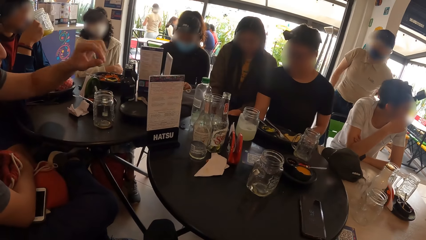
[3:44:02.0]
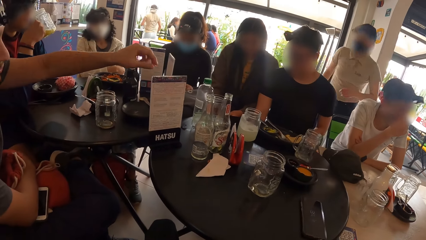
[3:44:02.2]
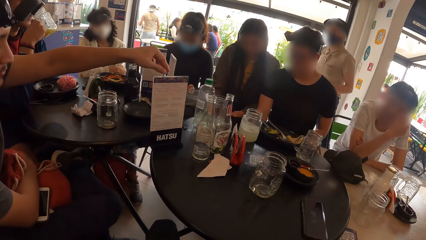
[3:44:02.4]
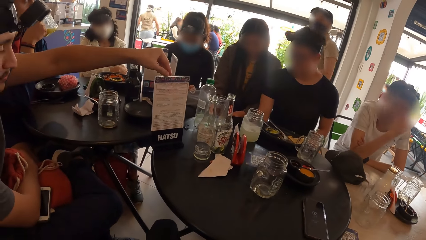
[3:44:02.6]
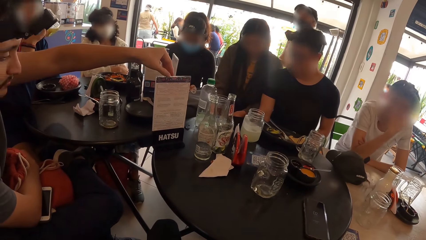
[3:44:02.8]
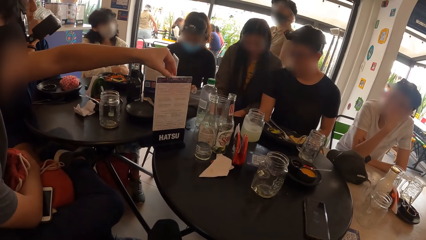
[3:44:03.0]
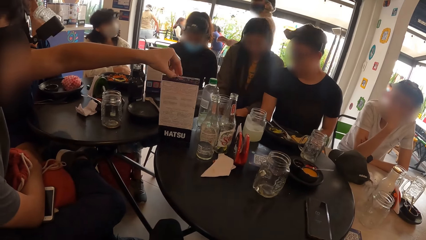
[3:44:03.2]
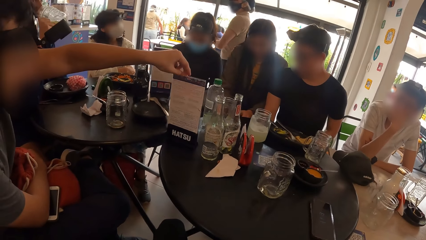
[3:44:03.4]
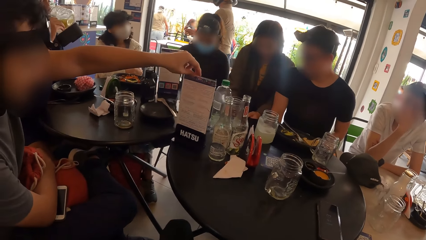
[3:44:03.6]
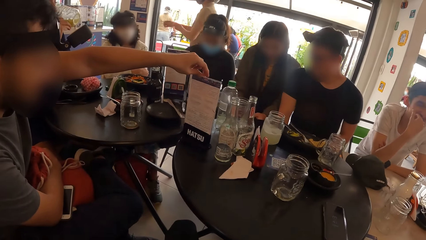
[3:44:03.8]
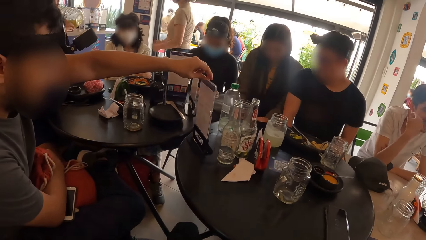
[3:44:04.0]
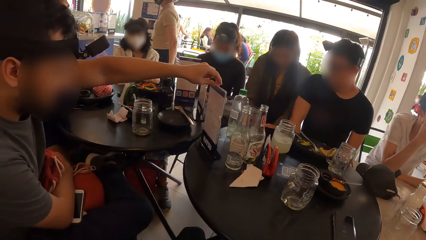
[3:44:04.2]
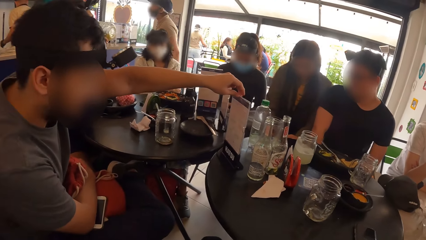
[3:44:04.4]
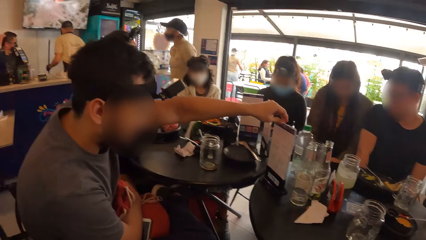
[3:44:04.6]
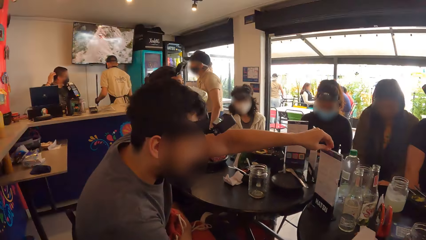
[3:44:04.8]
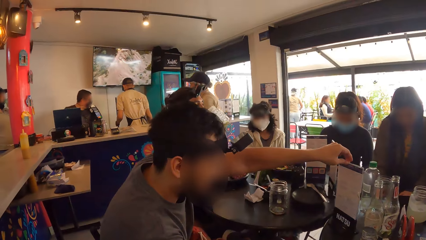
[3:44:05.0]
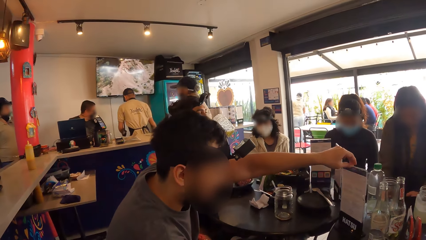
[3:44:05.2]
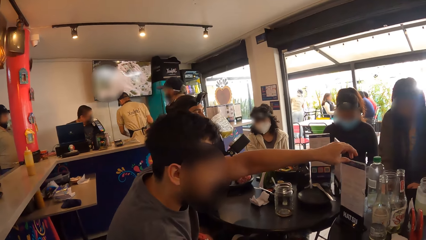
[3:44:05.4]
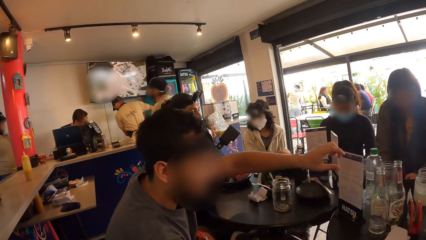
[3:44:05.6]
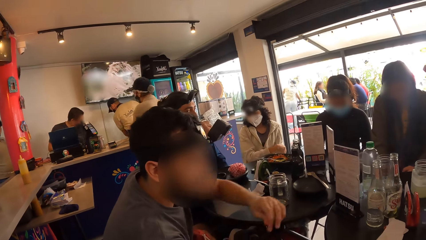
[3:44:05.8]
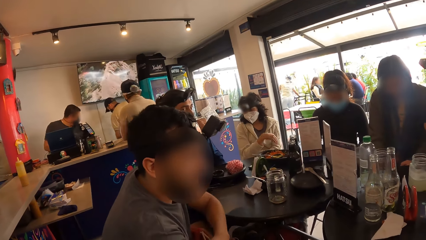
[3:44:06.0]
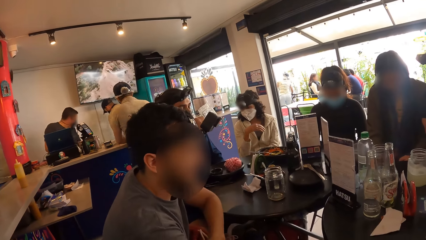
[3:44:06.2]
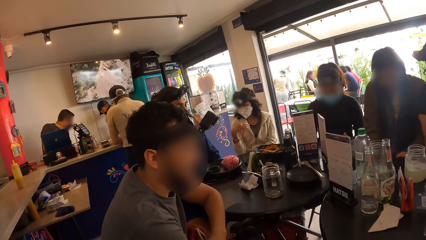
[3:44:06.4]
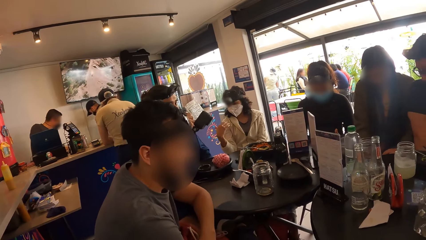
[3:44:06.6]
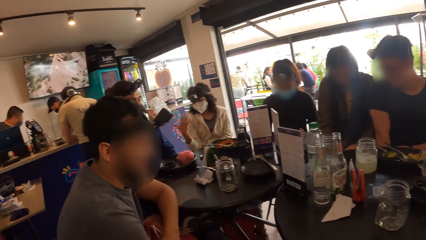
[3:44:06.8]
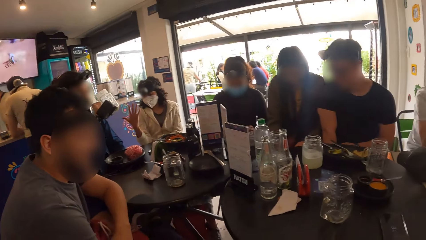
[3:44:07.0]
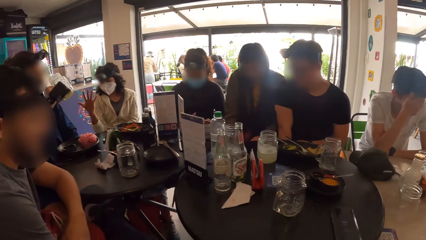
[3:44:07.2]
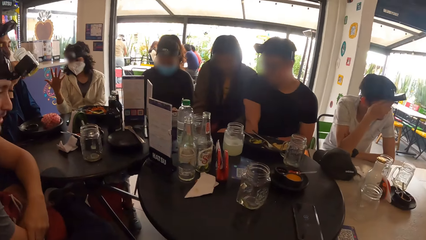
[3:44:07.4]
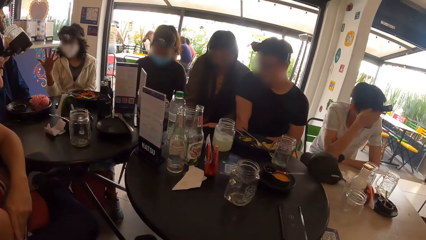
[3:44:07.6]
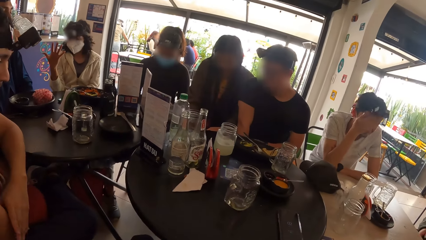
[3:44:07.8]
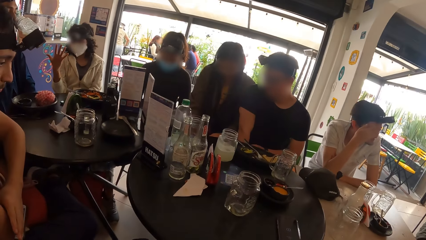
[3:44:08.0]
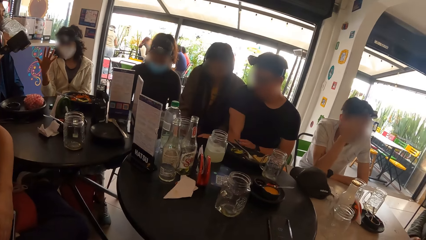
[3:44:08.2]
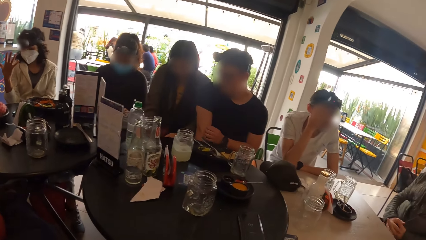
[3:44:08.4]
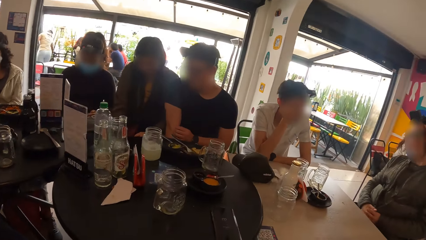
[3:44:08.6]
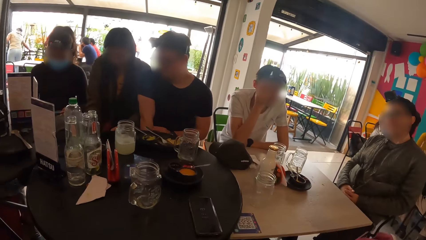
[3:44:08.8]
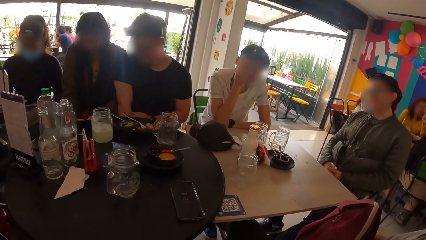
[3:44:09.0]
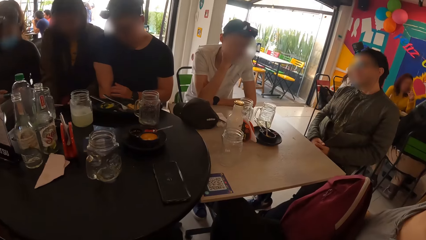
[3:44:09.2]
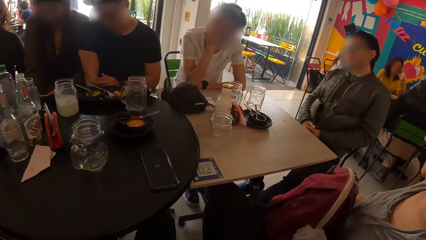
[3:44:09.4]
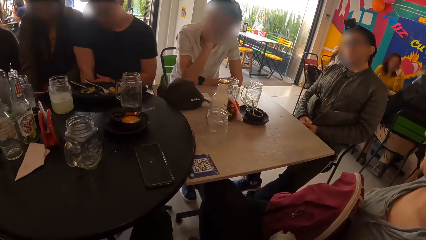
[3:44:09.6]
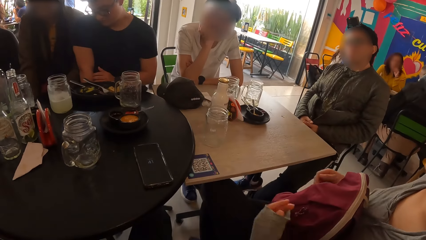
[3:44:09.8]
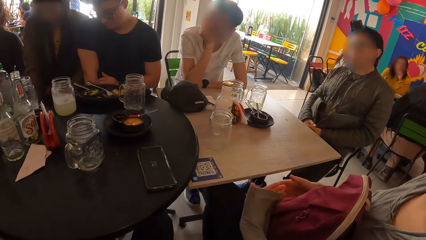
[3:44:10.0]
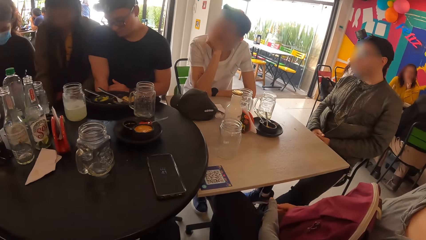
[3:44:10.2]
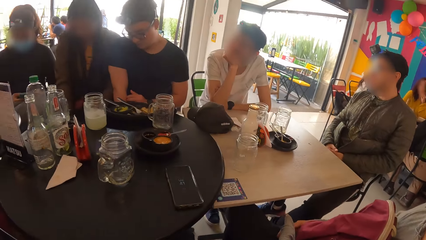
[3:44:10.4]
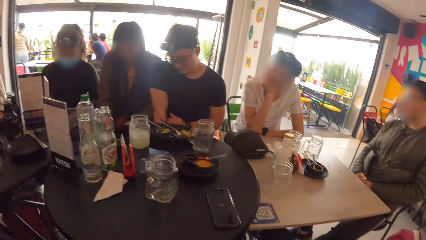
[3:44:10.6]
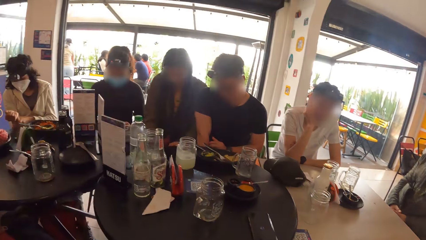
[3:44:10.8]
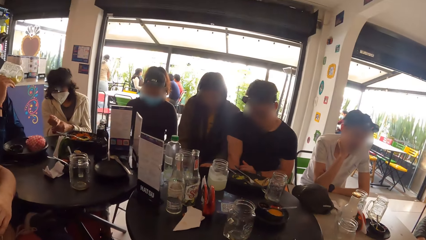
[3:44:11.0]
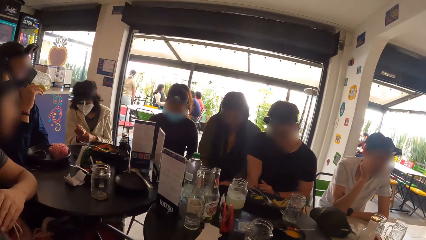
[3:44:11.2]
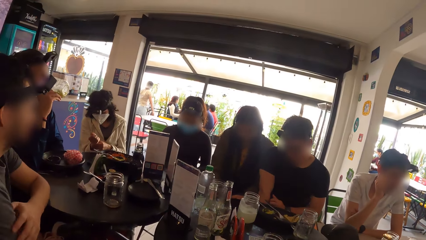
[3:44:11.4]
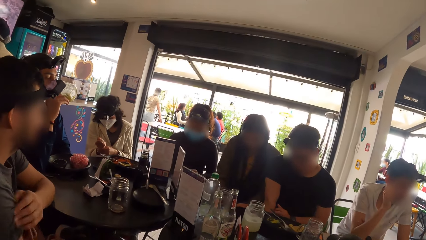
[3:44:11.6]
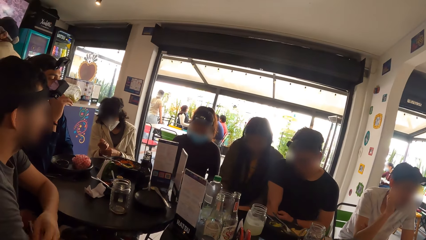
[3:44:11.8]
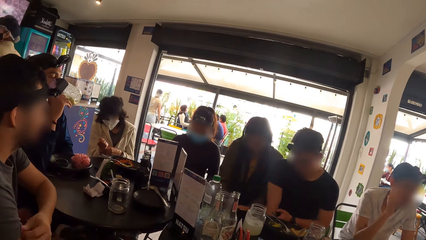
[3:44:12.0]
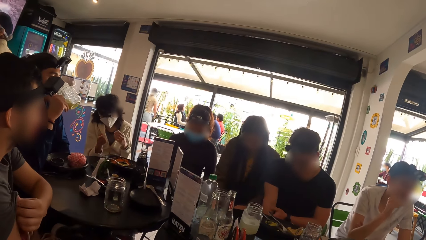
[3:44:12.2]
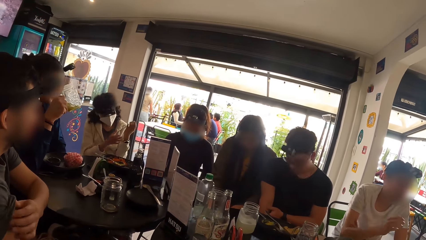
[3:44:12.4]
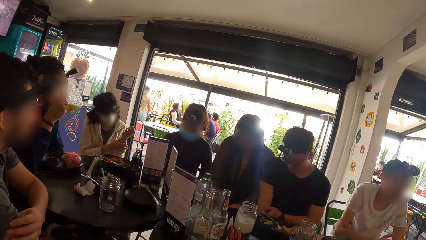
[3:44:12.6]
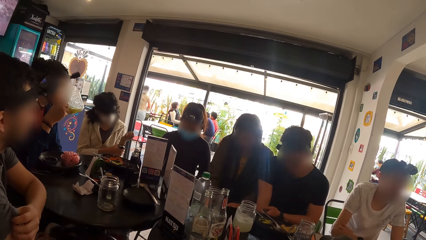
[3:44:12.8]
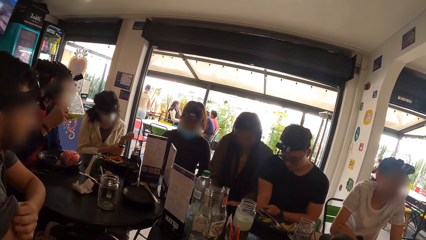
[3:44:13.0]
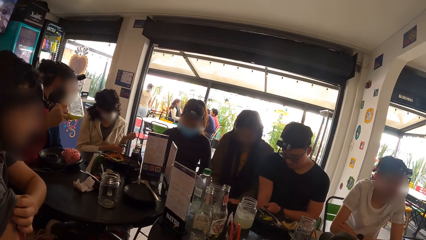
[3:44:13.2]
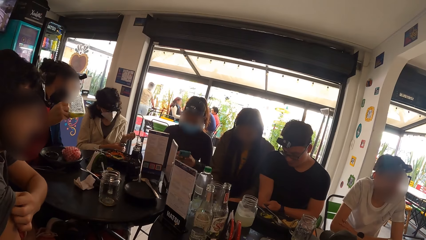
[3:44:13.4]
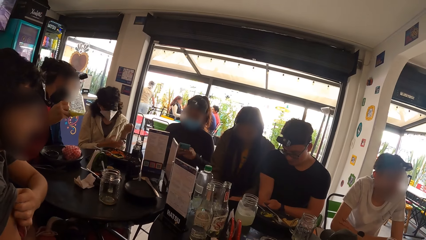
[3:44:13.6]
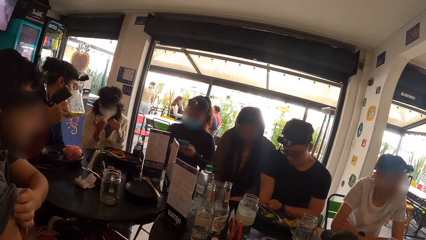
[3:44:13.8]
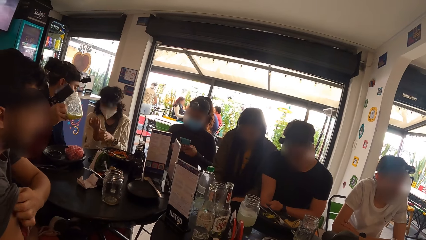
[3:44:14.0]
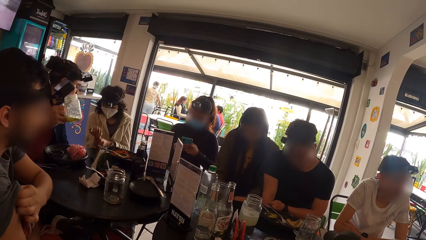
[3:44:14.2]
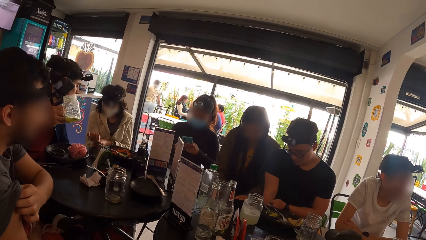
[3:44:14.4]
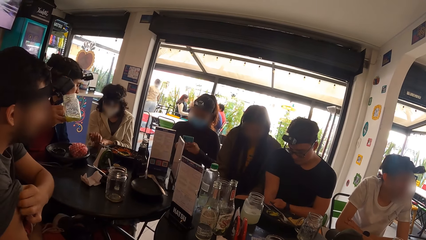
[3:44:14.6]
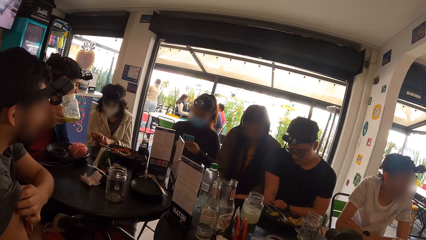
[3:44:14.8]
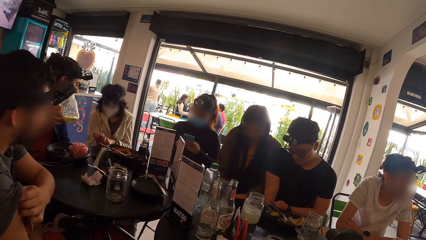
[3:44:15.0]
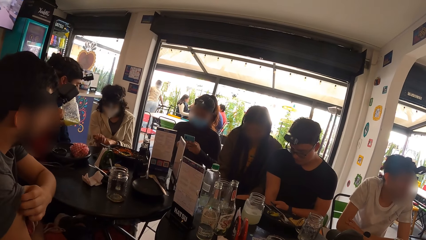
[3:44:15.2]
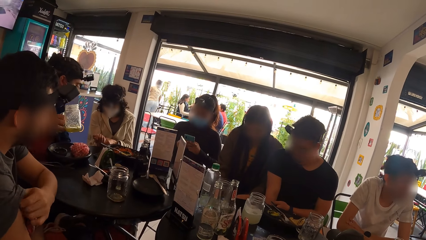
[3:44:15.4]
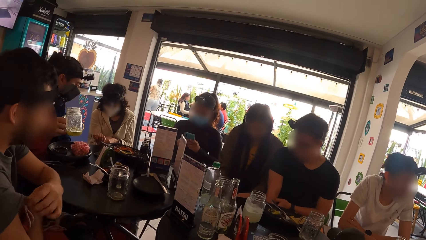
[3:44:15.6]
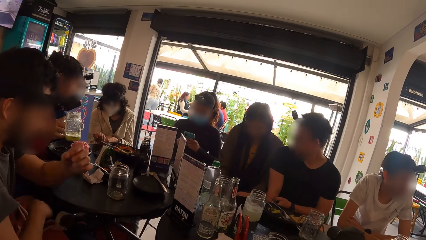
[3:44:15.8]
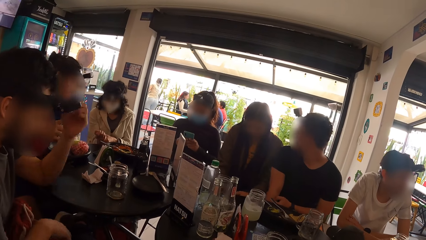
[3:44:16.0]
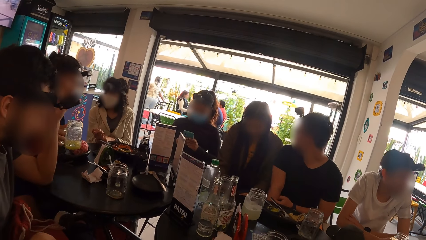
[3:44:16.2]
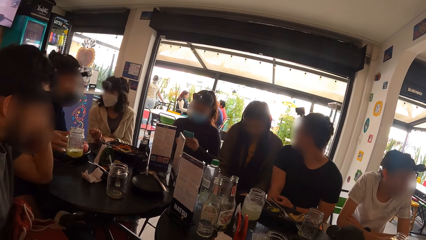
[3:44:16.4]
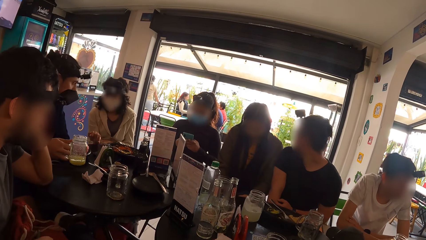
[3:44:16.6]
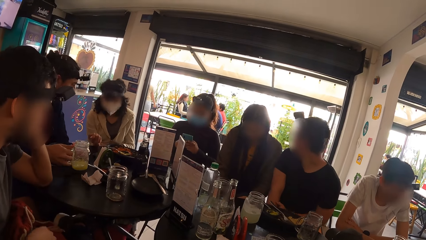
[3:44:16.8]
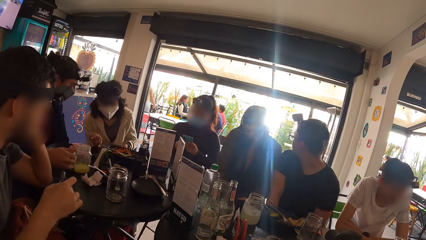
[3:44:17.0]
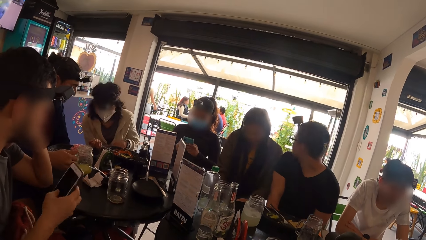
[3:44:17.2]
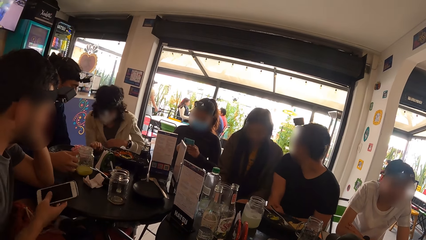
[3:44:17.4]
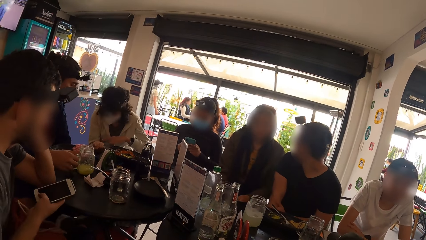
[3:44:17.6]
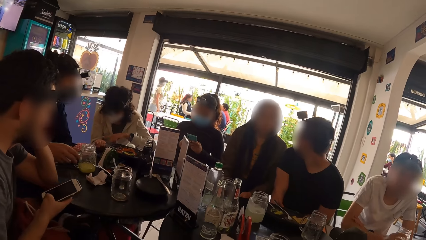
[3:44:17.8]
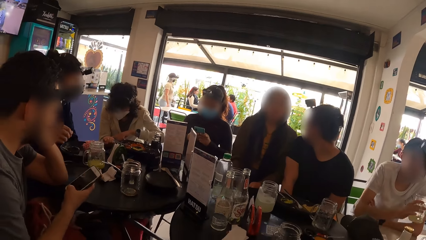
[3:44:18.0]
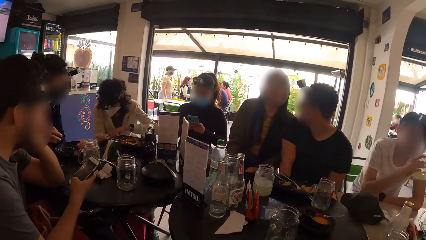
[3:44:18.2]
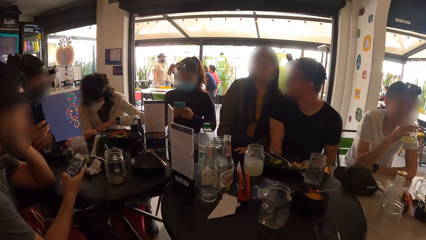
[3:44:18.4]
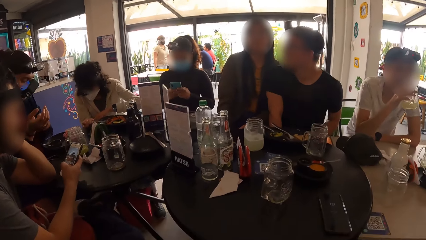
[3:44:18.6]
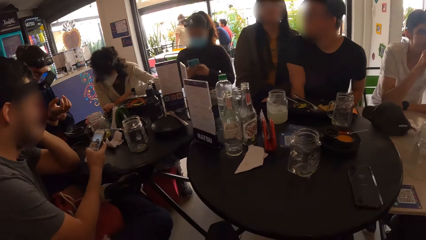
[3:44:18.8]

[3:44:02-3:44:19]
A man moves the menu list on the table with his left hand. A woman interacts with another man. A third man interacts with a fourth man. Another woman operates a phone with both hands. The first man picks up a phone from his leg with his right hand.
